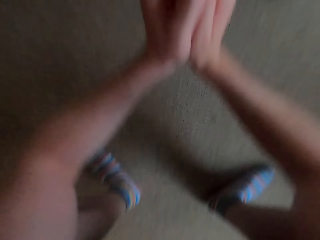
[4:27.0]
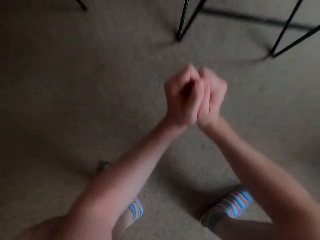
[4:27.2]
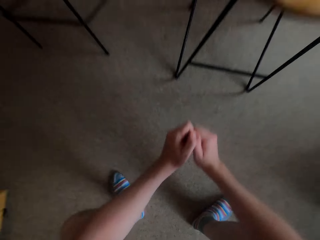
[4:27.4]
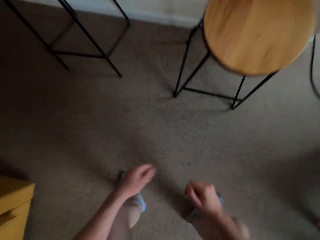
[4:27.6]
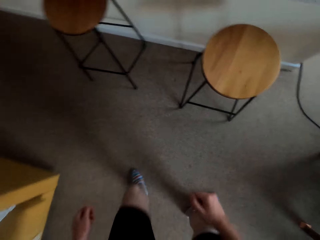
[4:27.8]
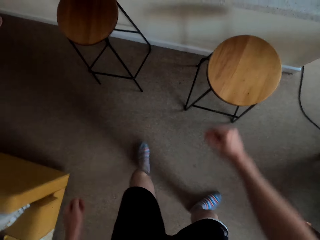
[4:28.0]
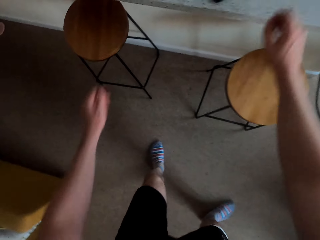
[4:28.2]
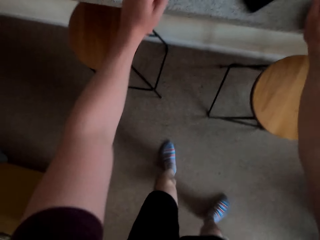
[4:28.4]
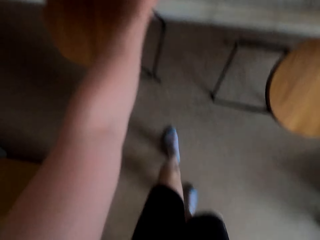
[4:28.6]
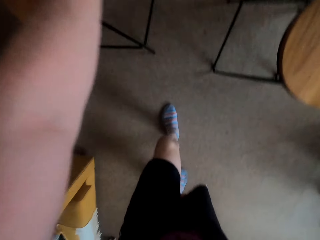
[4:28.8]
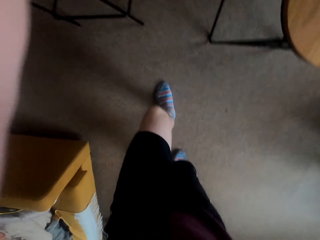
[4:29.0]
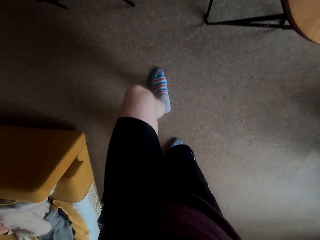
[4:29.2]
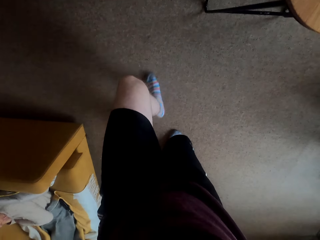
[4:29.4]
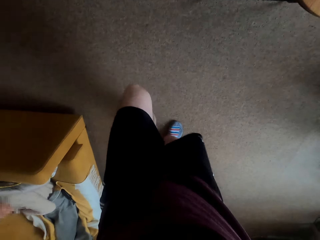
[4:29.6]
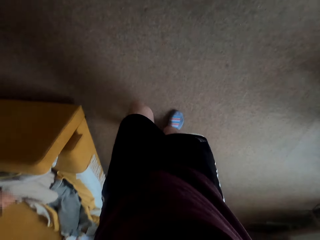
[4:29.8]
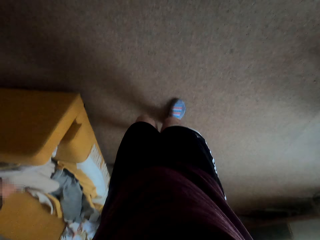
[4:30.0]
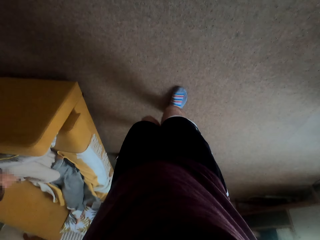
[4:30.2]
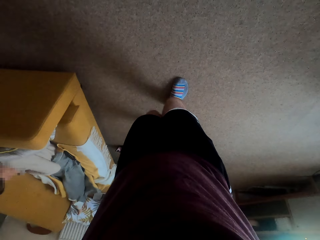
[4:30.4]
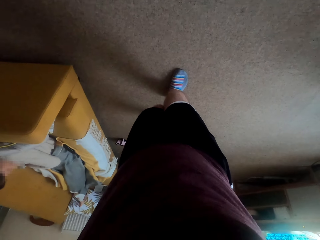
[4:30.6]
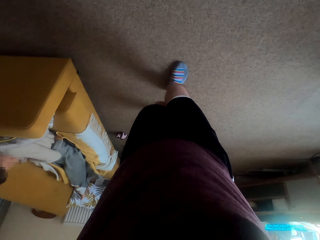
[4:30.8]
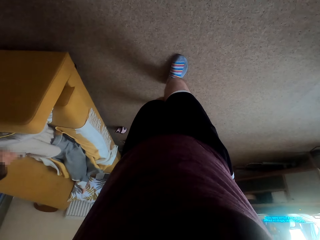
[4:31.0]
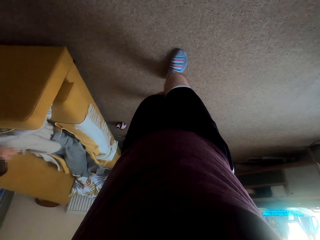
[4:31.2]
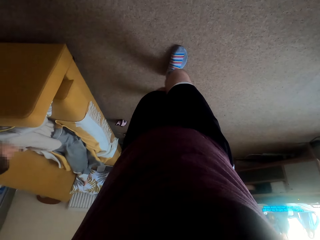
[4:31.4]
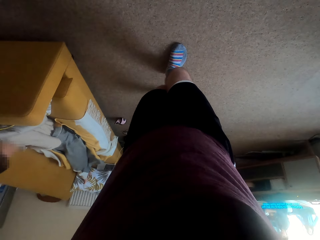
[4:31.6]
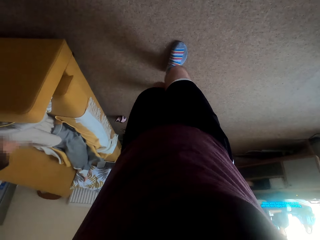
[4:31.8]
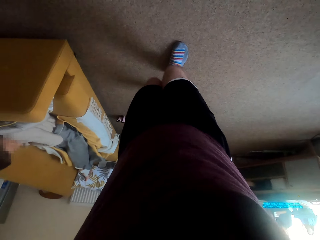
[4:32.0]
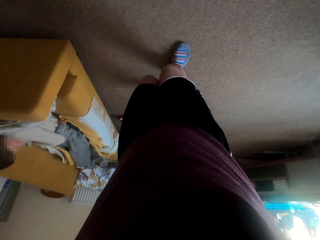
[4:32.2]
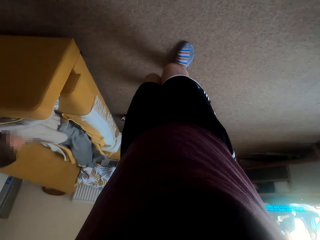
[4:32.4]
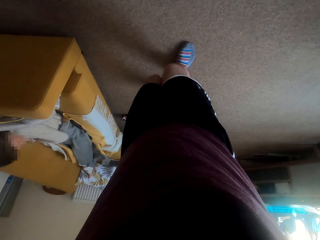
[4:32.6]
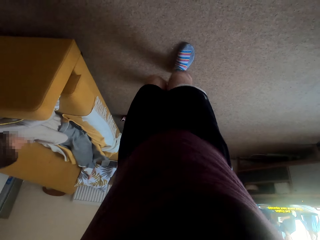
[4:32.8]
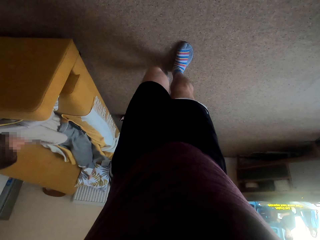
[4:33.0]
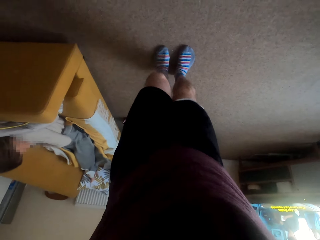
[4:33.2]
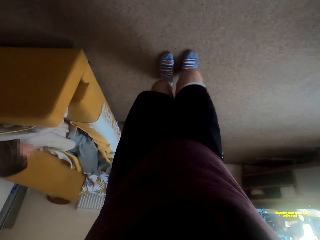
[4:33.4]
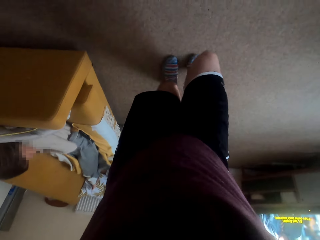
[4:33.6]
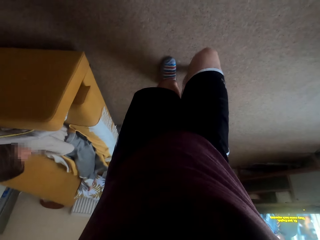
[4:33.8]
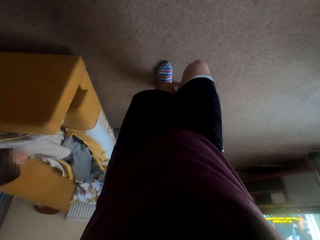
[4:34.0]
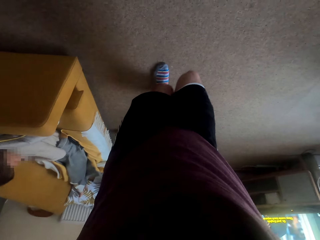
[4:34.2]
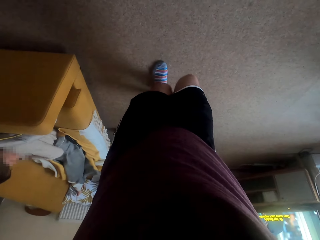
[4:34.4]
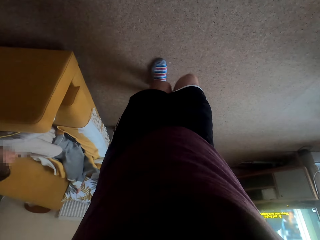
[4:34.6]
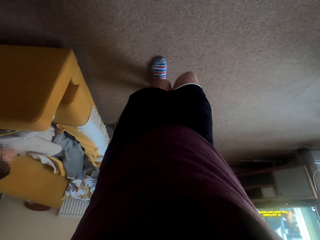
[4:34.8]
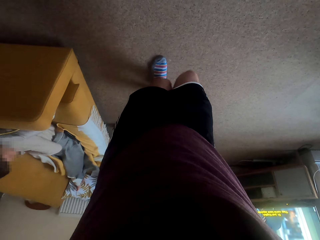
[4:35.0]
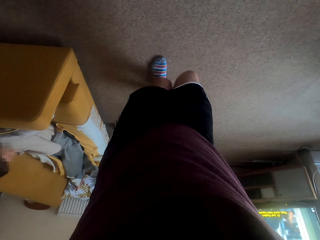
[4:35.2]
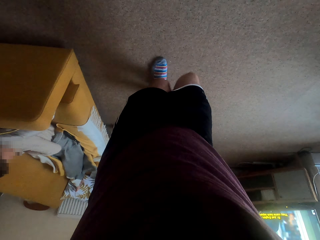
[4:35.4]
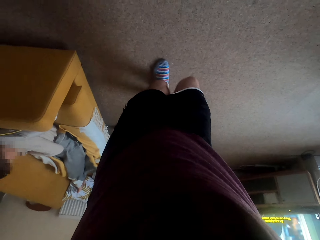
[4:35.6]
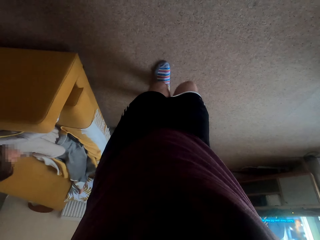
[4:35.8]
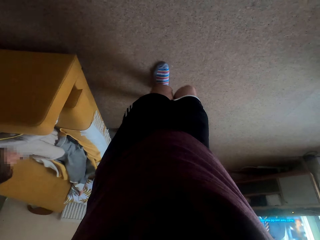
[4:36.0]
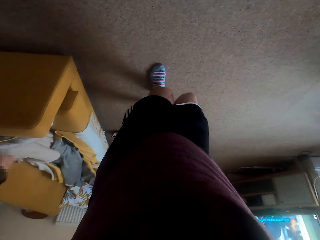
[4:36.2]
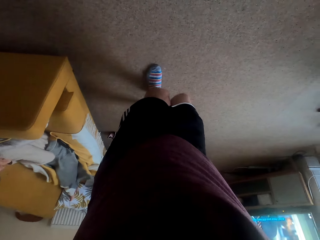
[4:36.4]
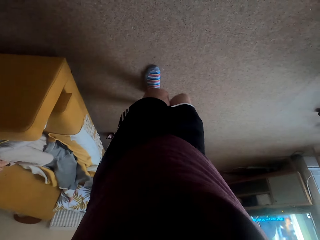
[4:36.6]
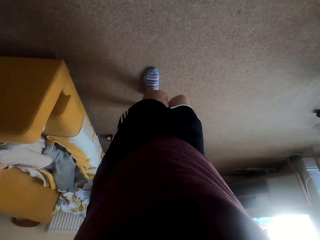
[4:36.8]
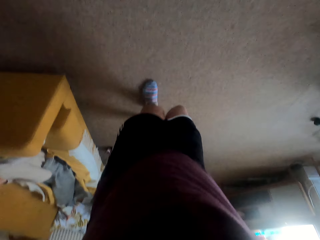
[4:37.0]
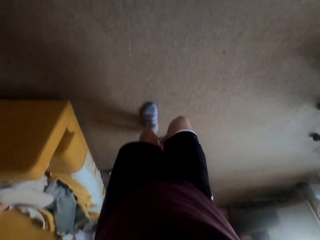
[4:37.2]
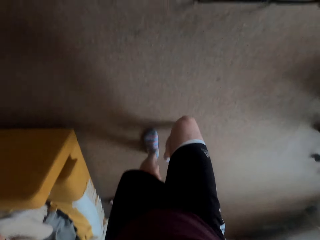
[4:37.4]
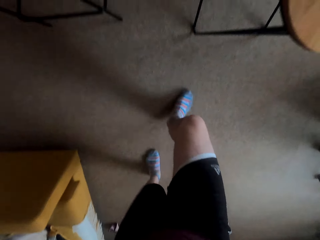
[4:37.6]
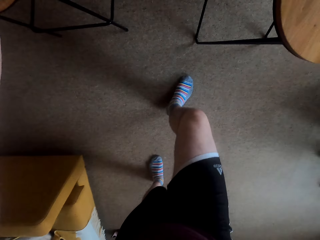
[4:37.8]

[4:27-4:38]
The camera wearer places his hands on the bench. He stretches his leg.

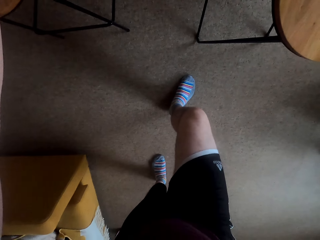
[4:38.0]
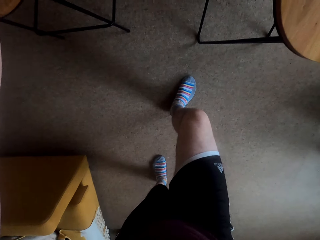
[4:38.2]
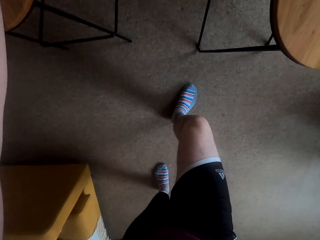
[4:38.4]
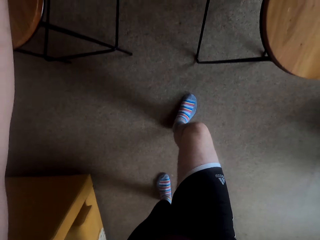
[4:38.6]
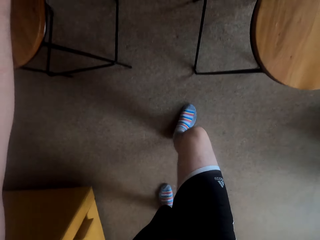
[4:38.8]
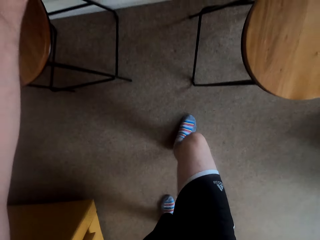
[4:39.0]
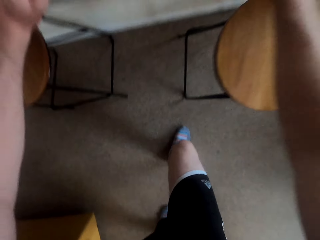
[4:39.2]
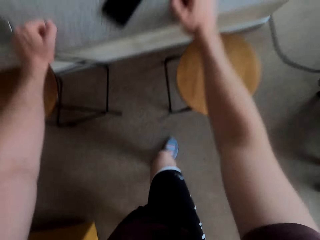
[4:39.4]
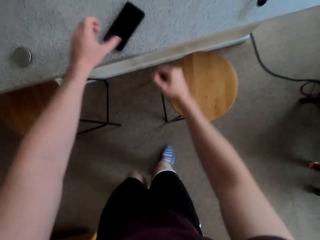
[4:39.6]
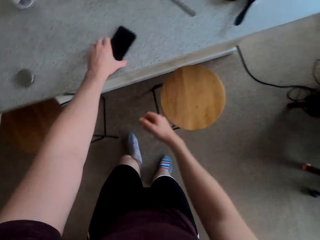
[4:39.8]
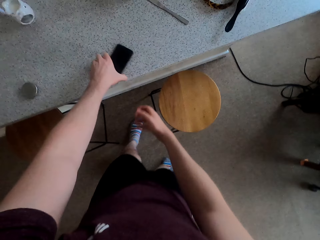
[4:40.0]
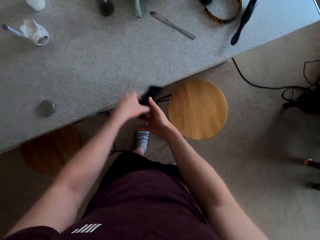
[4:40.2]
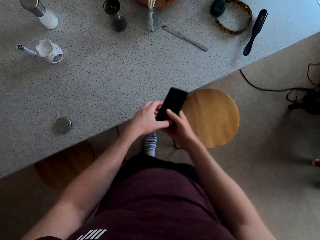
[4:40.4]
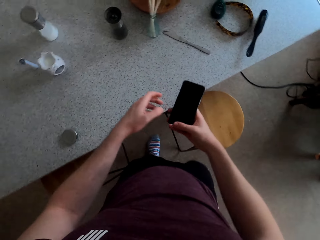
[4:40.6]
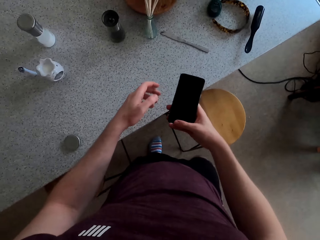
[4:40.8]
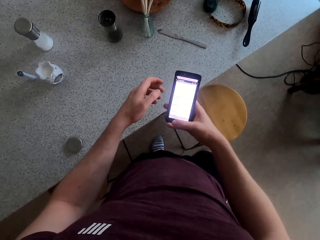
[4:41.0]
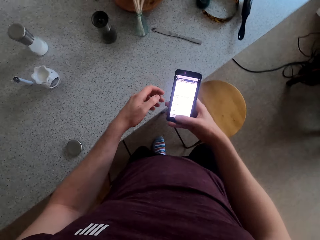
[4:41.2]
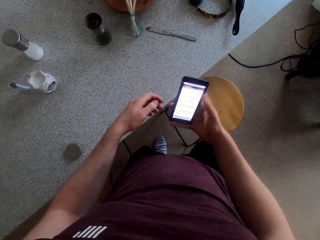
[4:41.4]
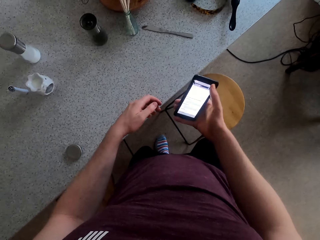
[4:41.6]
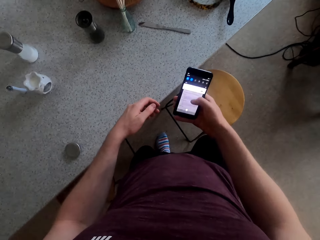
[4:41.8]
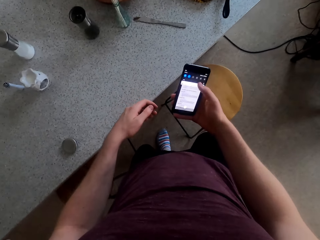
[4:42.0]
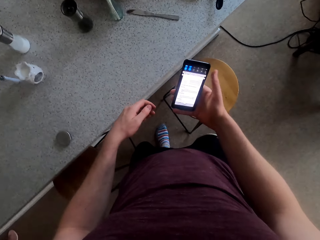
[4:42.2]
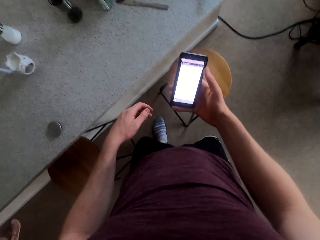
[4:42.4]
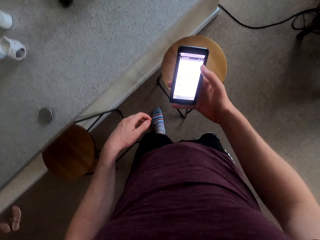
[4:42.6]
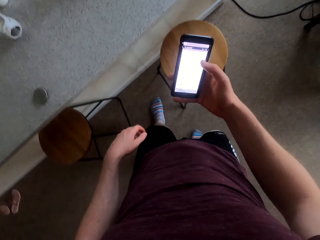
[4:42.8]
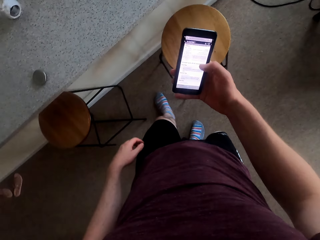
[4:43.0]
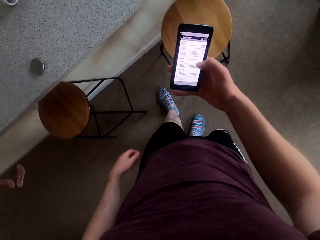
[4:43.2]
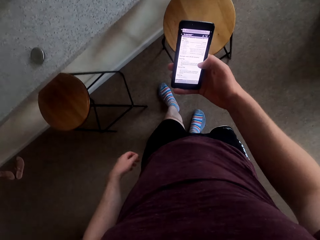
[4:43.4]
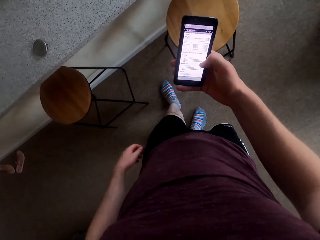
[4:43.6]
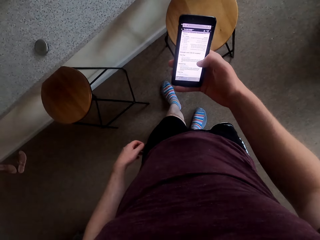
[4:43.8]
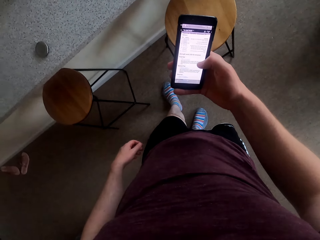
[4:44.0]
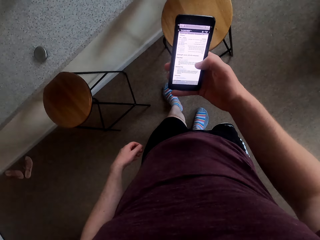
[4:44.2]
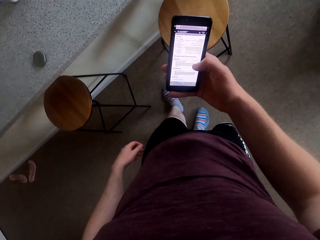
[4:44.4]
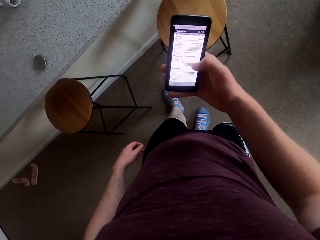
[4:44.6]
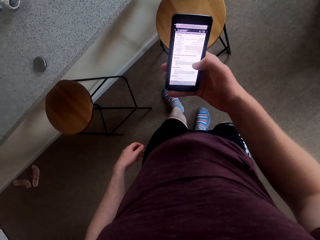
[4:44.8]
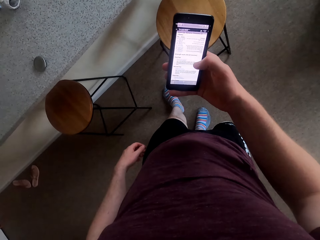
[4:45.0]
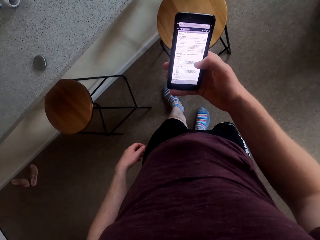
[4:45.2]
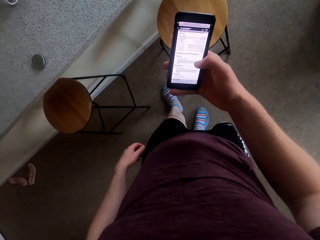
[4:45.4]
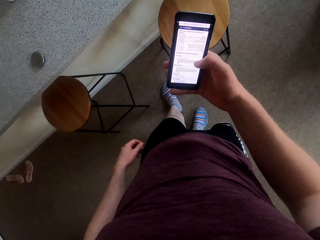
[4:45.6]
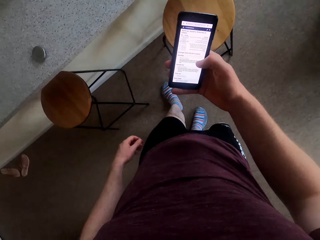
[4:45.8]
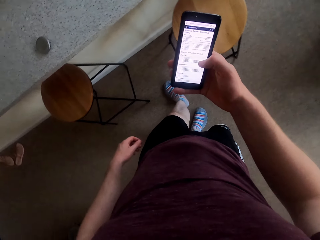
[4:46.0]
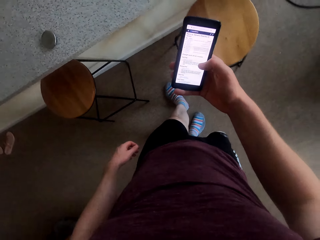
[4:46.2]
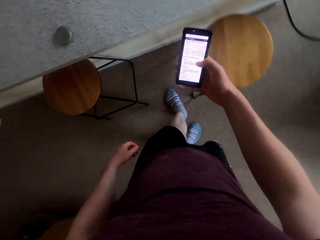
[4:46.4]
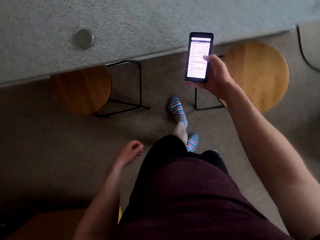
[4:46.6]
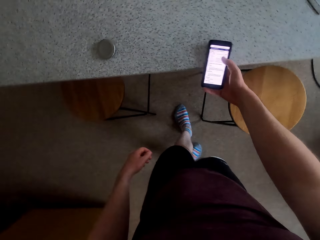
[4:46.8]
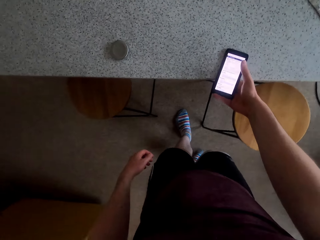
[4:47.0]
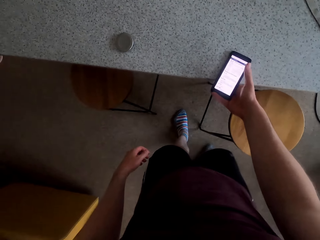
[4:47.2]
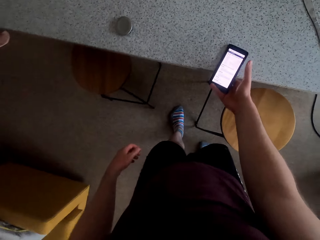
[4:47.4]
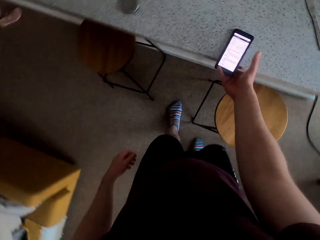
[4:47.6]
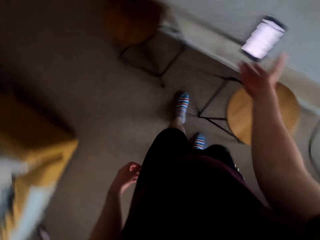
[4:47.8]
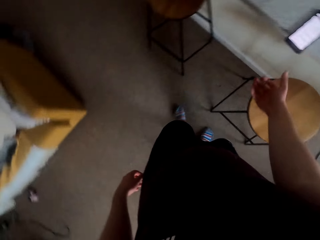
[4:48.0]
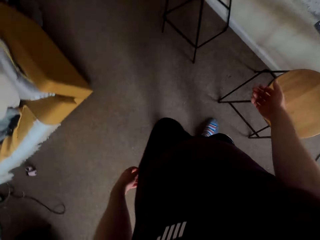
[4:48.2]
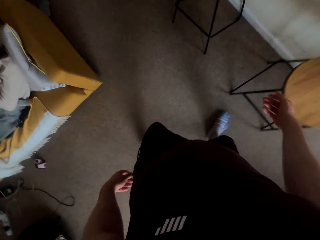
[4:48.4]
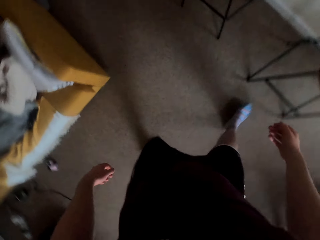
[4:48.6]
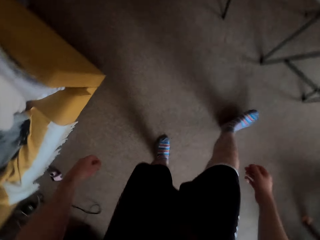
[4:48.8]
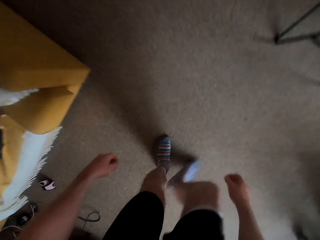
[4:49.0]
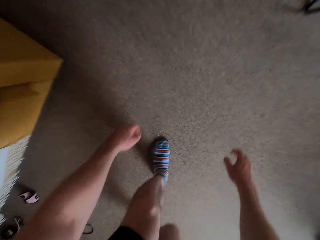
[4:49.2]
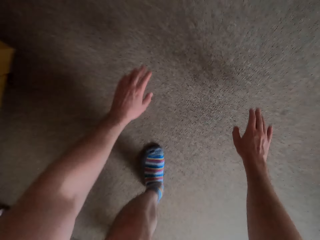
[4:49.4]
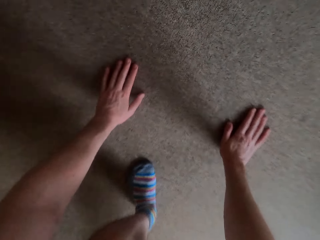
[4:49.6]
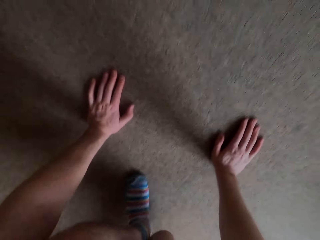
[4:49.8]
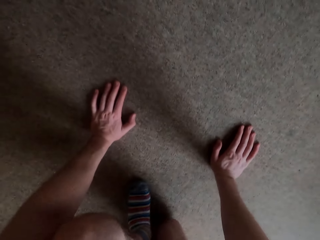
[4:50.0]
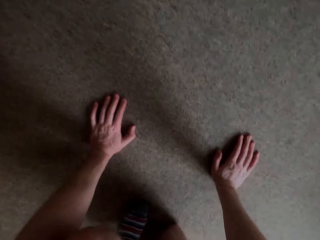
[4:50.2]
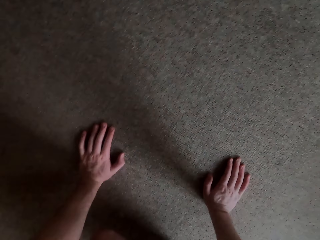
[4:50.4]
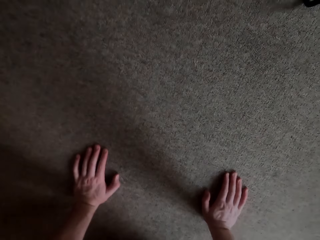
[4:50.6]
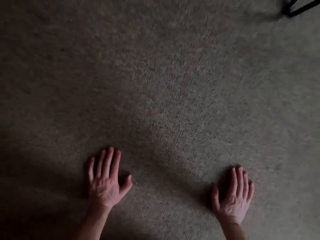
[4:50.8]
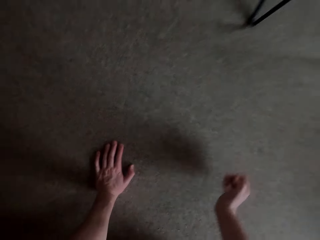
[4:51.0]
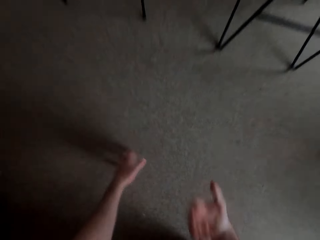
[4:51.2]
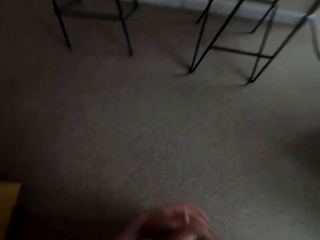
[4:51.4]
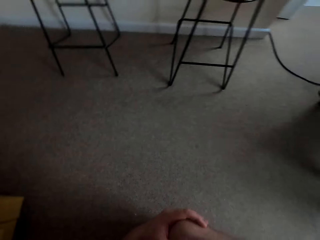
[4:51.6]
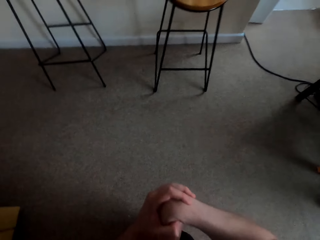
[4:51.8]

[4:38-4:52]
The camera wearer picks up the phone. He operates on his phone. He puts down the phone on the kitchen counter. He kneels down.
